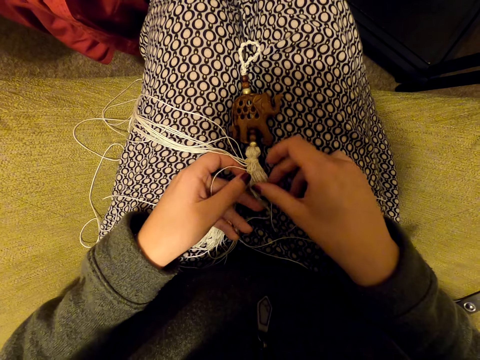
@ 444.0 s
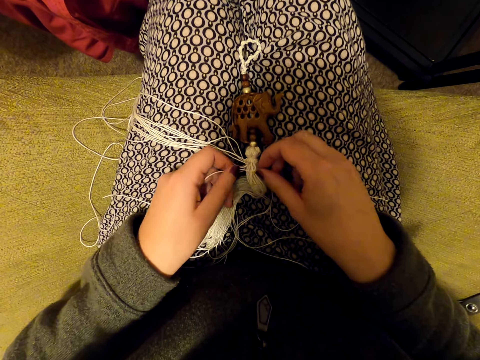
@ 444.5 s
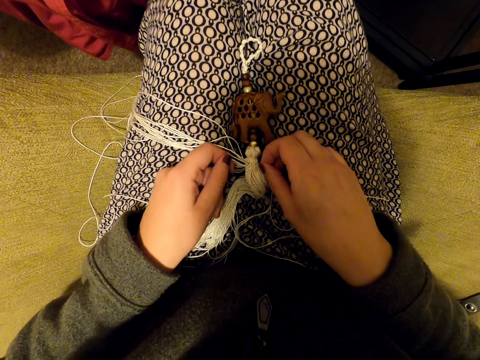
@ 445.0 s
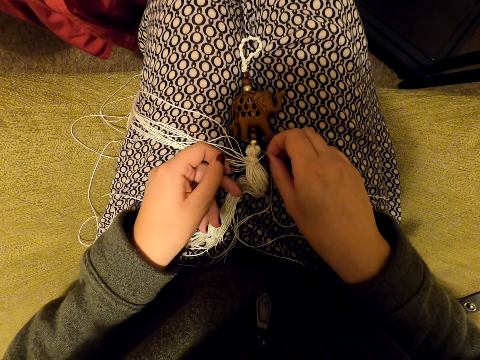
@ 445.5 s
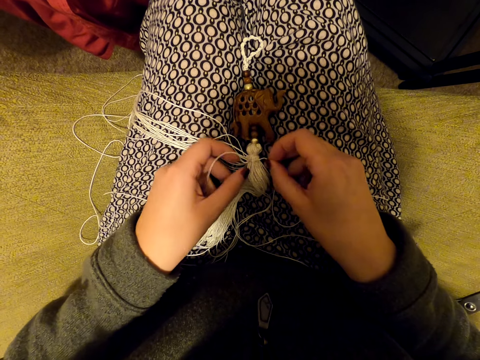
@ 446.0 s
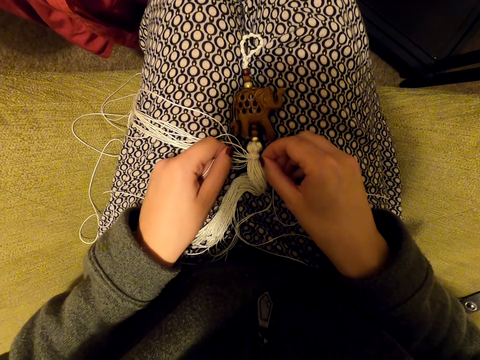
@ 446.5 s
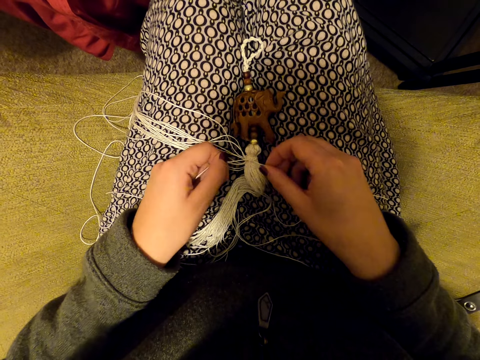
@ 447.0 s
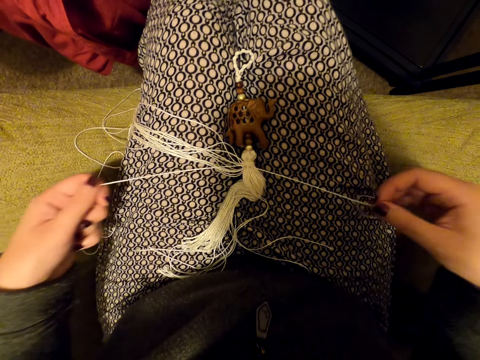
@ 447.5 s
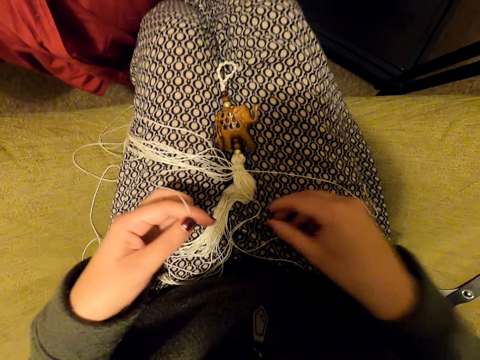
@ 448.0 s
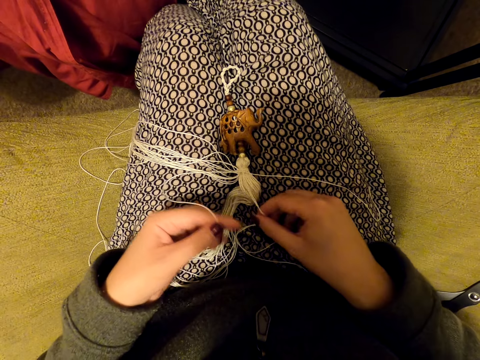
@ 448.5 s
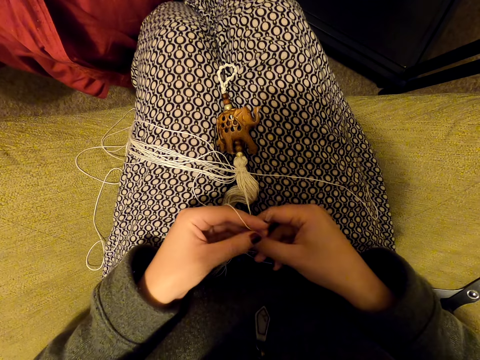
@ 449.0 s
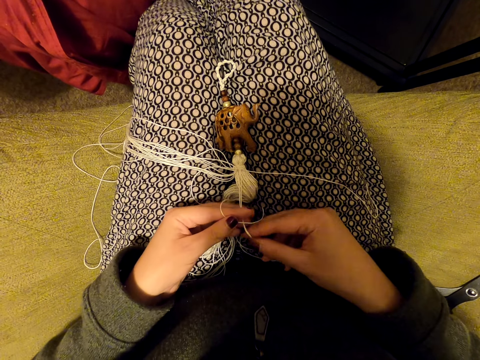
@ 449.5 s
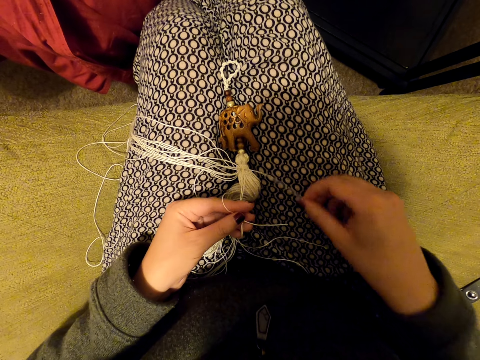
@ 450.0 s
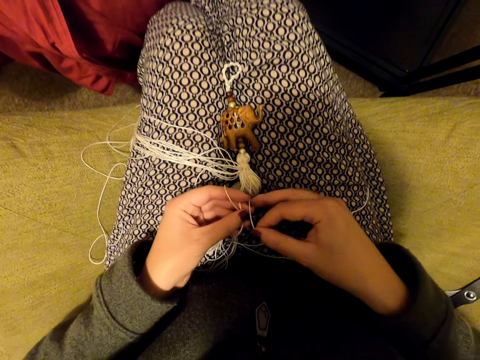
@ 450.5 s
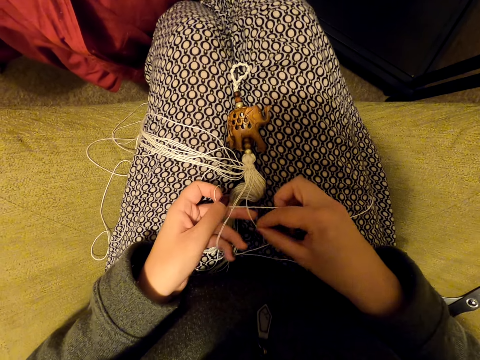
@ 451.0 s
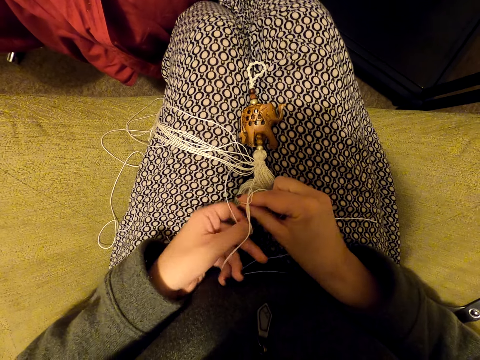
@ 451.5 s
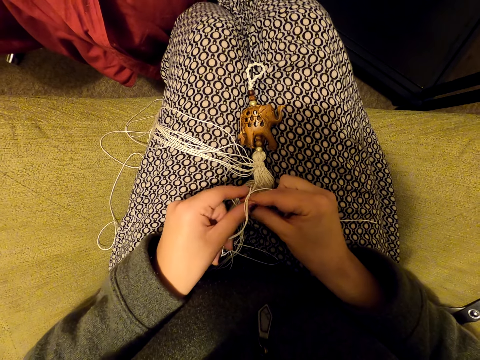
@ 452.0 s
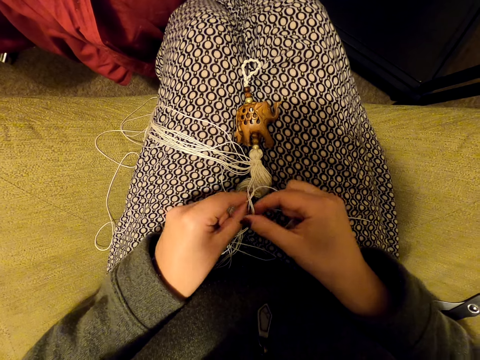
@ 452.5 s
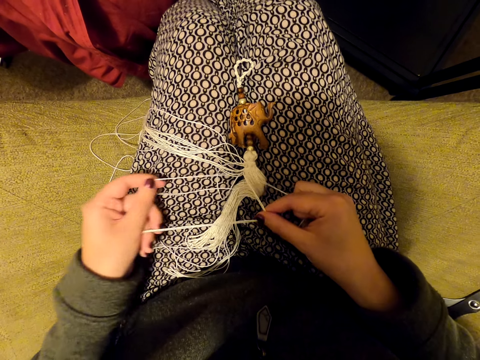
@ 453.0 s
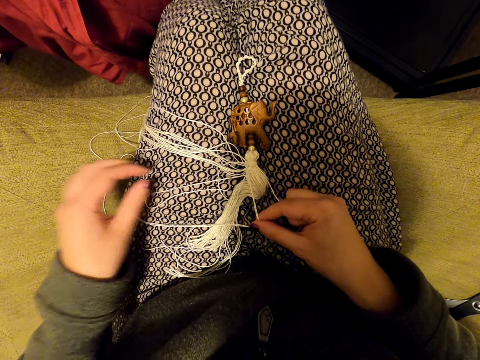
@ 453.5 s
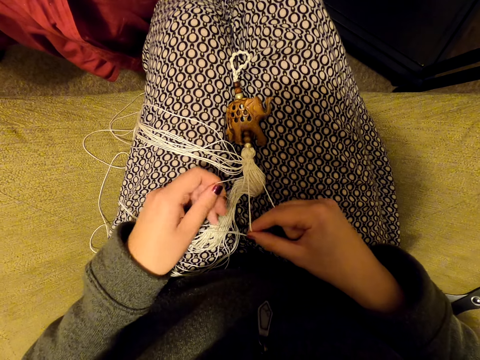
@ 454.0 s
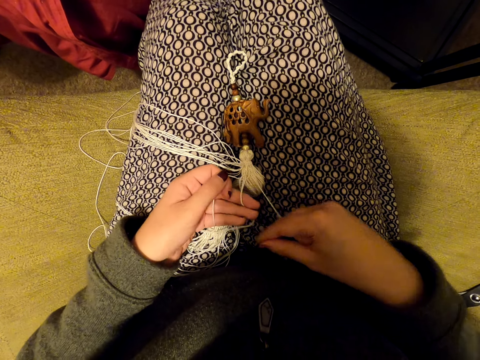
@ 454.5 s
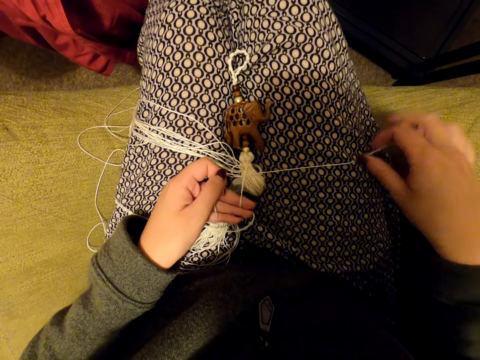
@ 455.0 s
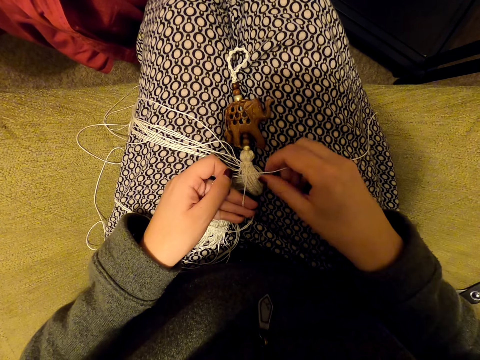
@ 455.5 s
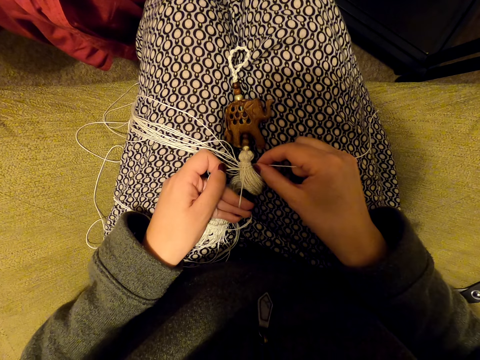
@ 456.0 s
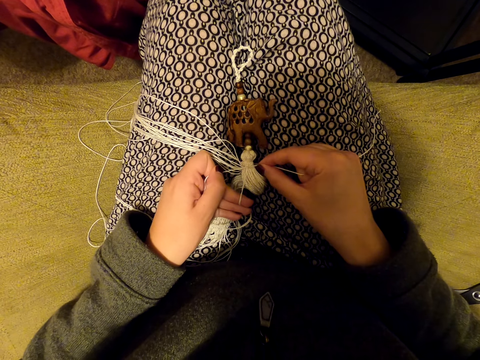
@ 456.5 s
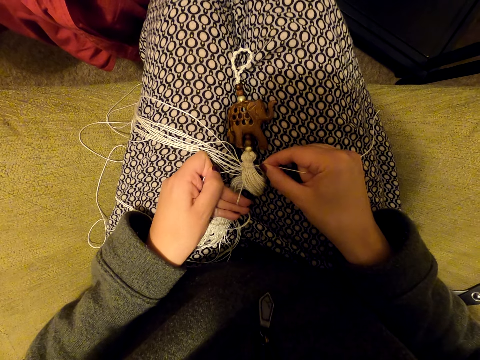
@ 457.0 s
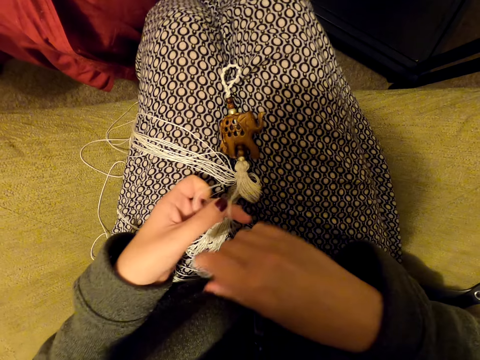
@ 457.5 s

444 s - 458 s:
The camera wearer tightens the knot. She pulls the threads and drops the threads on her legs. She picks the threads. She knits a tassel decoration with her hands. She pulls the thread and drops the thread on her leg. She picks the thread, knits the tassel decoration with her hands, puts the thread on her leg, and tightens the knot.

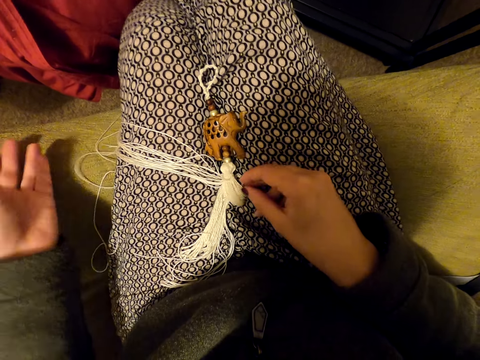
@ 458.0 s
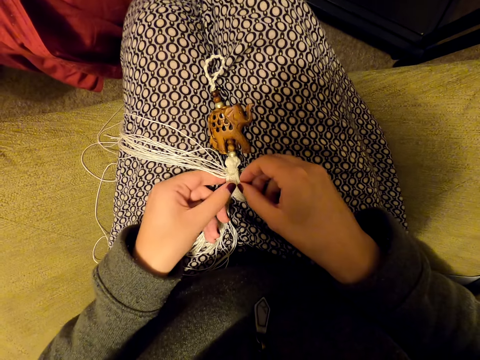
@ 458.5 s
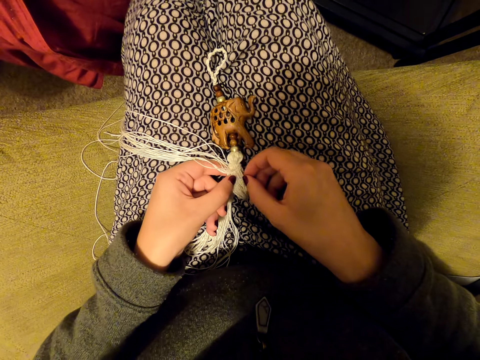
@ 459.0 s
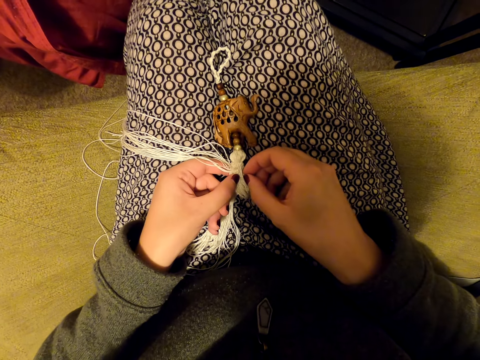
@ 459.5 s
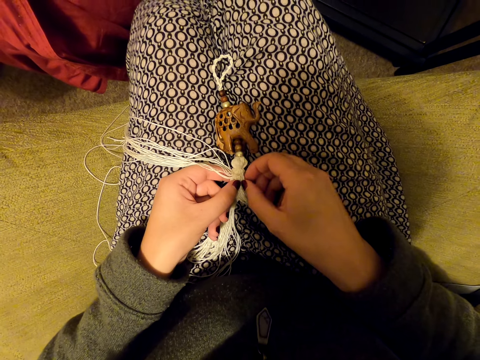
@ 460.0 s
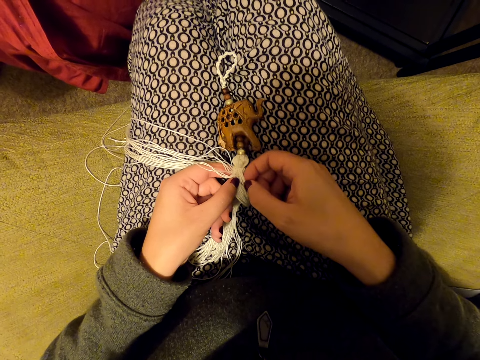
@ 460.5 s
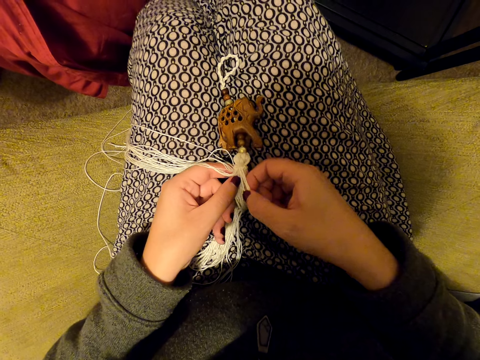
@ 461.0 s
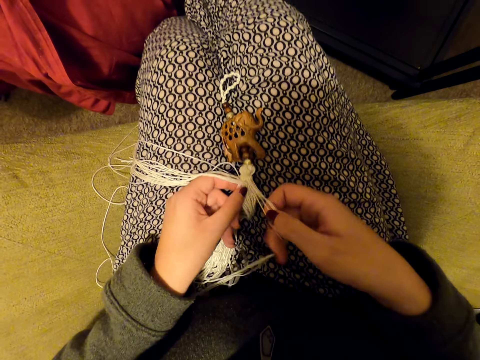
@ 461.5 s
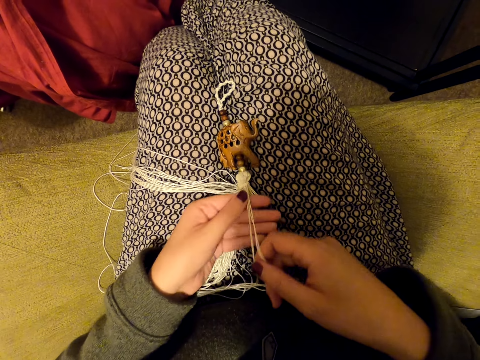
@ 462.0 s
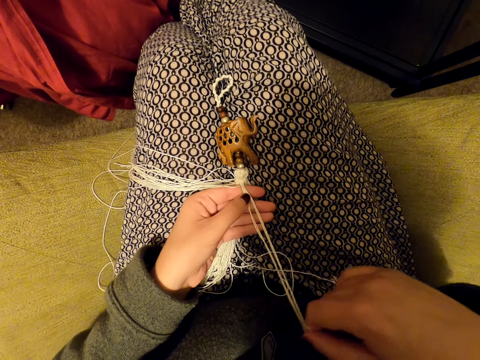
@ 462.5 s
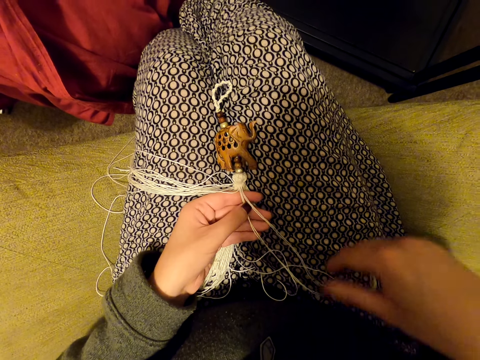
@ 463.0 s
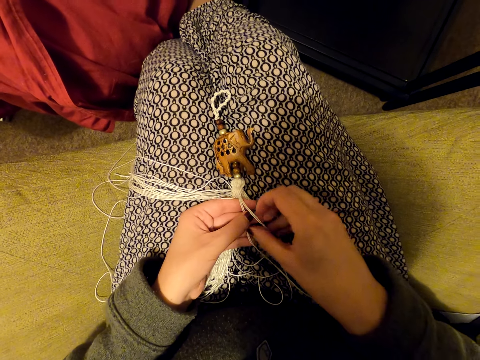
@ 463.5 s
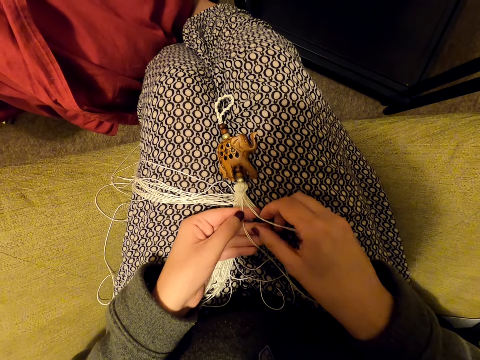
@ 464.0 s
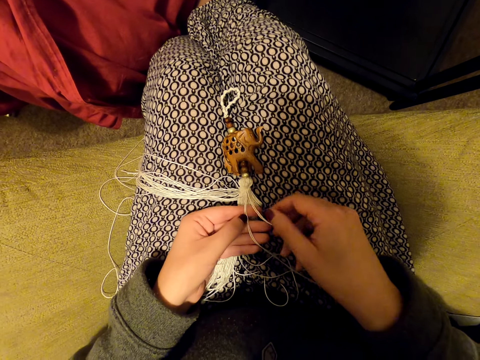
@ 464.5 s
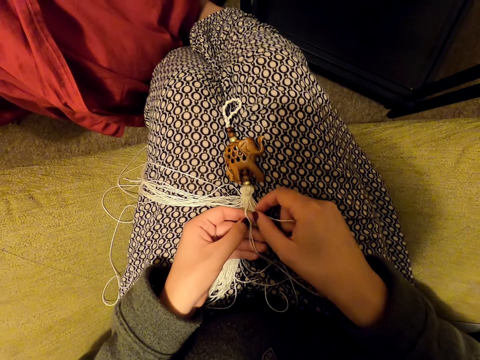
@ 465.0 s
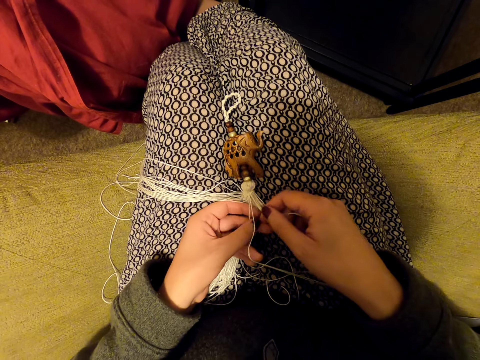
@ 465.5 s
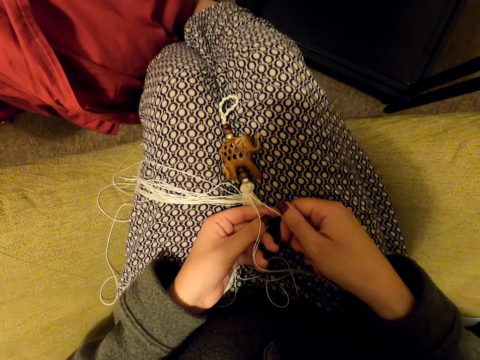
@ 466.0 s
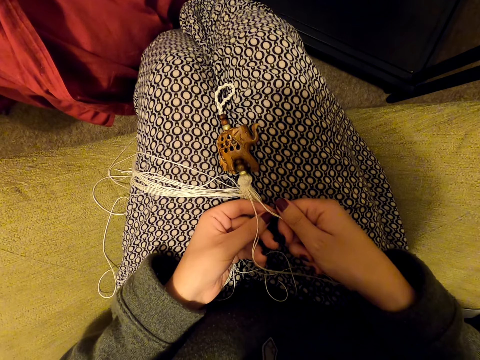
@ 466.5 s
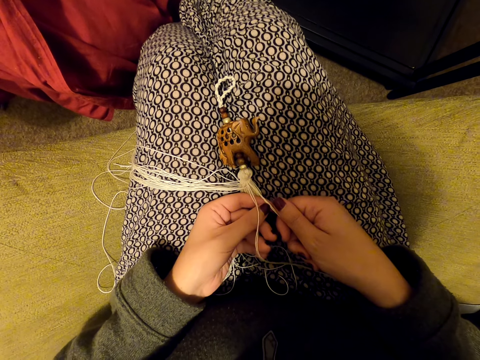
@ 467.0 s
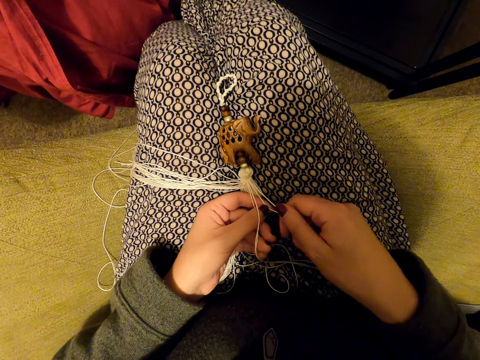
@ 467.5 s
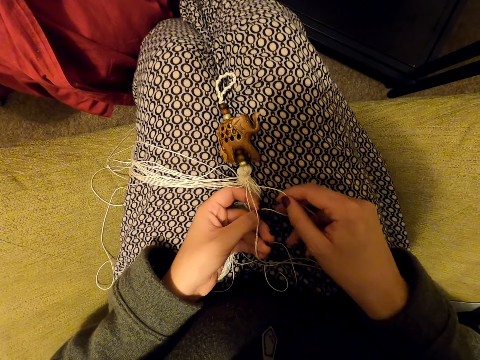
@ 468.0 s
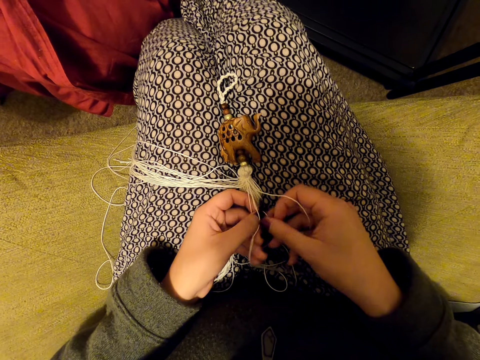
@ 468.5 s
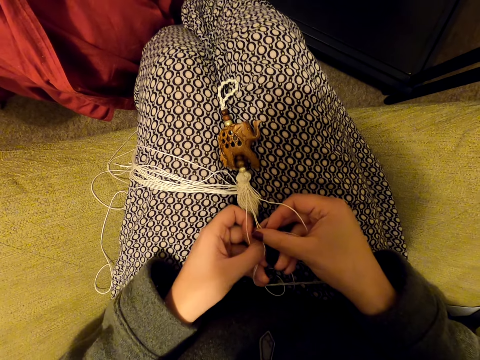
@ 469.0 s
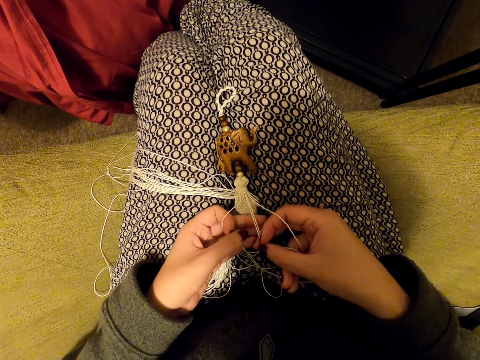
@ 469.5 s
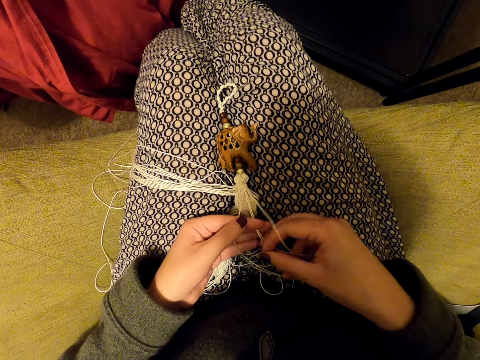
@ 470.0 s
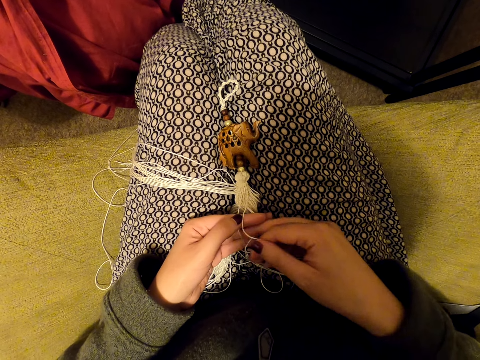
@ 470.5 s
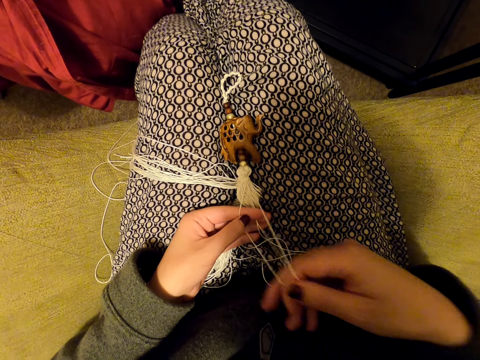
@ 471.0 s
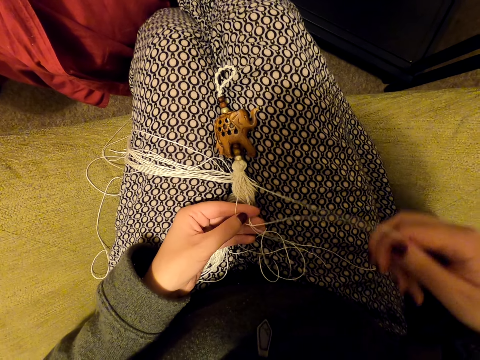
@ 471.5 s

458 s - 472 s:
The camera wearer switches the thread to the other hand. She puts the thread on her leg. She picks threads. She pulls the threads. She holds the thread with both hands. She pulls the threads. She picks the threads. She separates the threads. She knits a tassel decoration with her hands.
